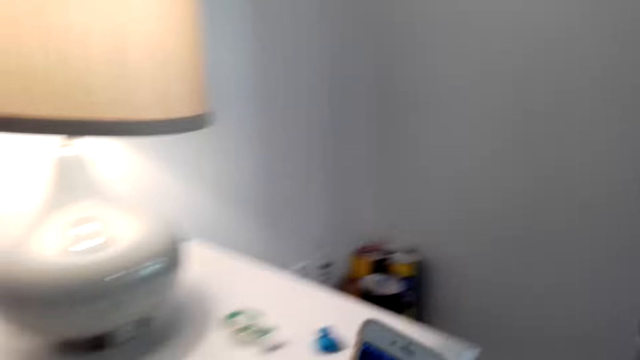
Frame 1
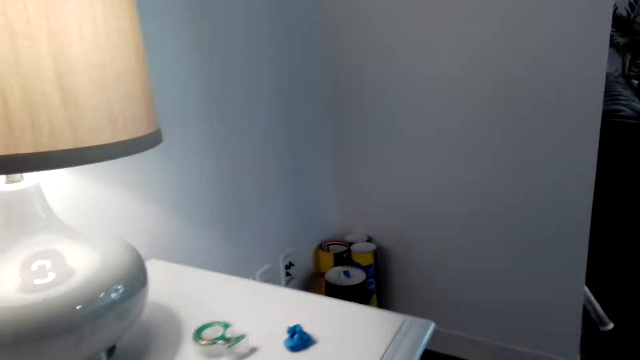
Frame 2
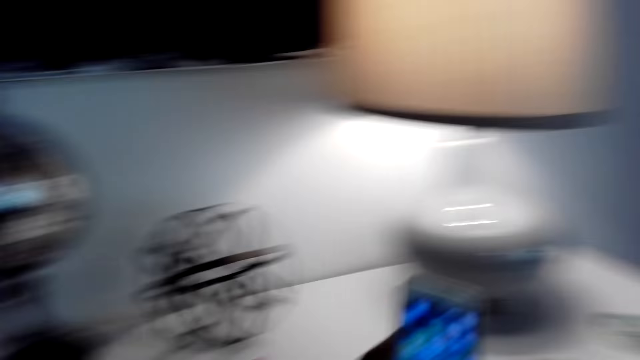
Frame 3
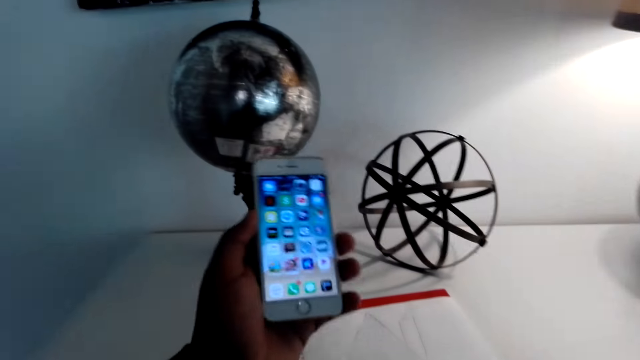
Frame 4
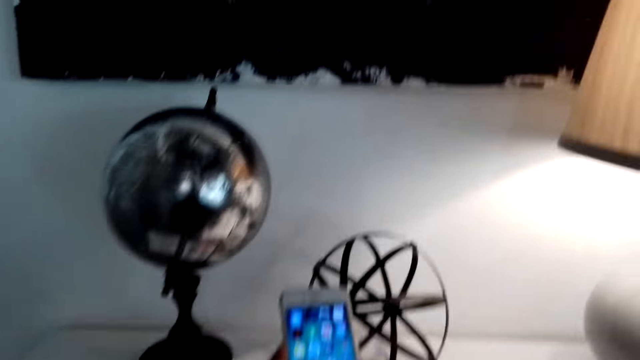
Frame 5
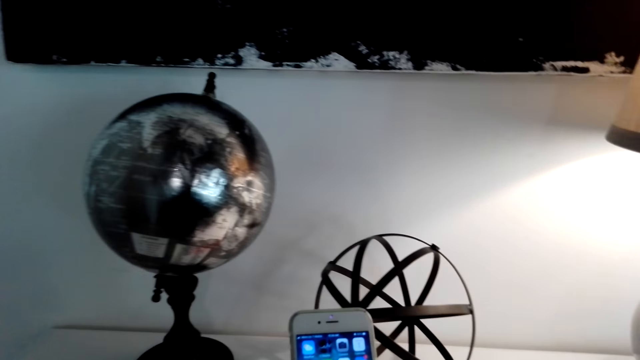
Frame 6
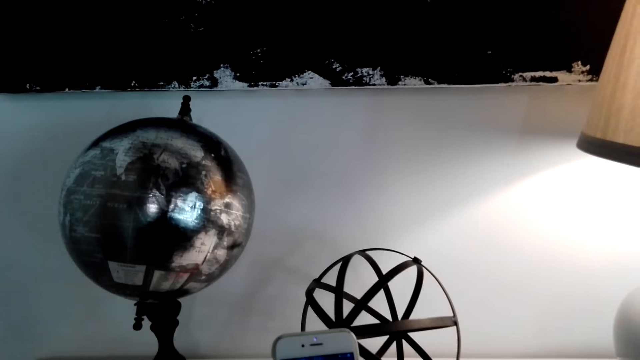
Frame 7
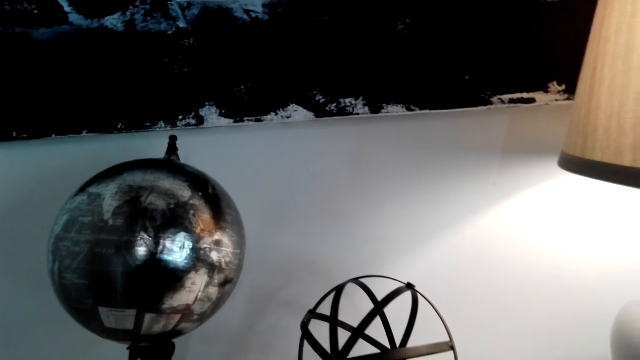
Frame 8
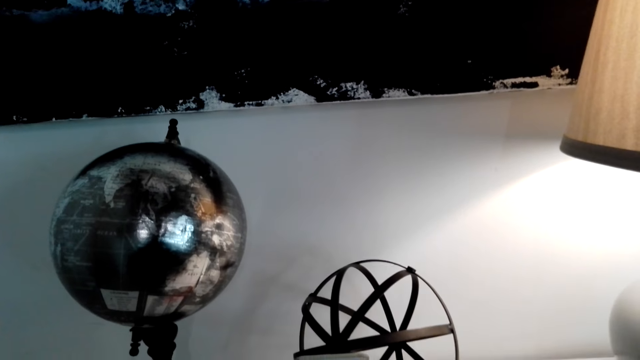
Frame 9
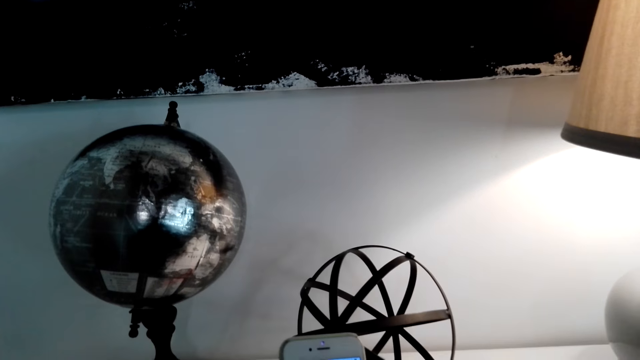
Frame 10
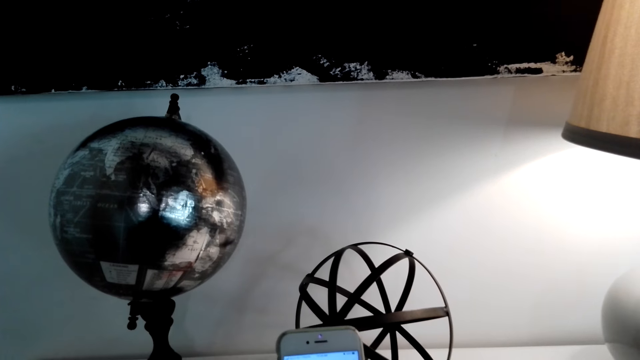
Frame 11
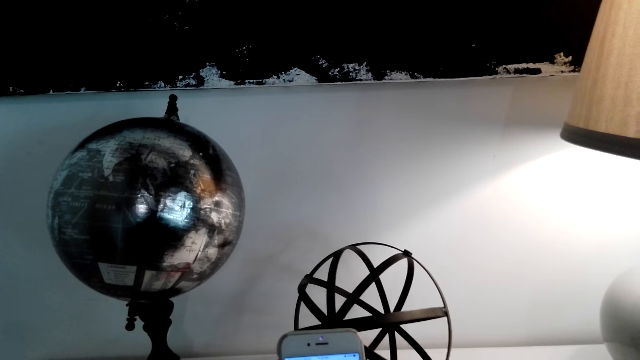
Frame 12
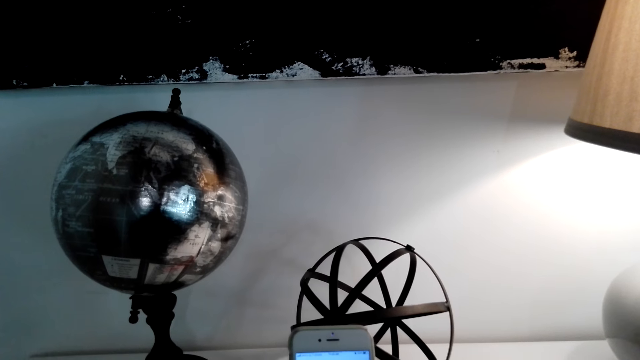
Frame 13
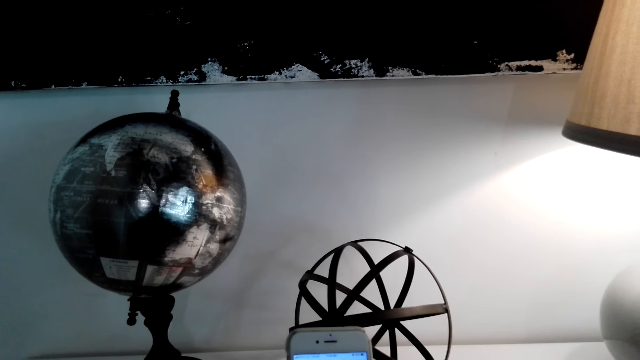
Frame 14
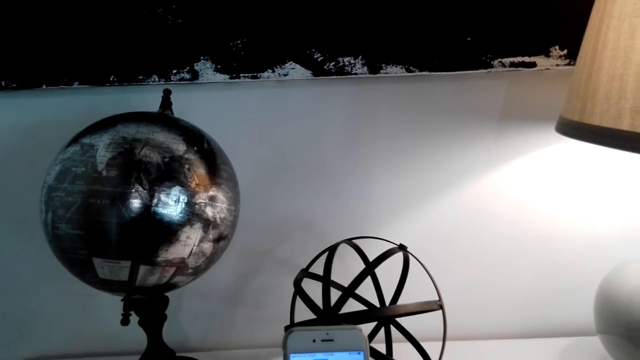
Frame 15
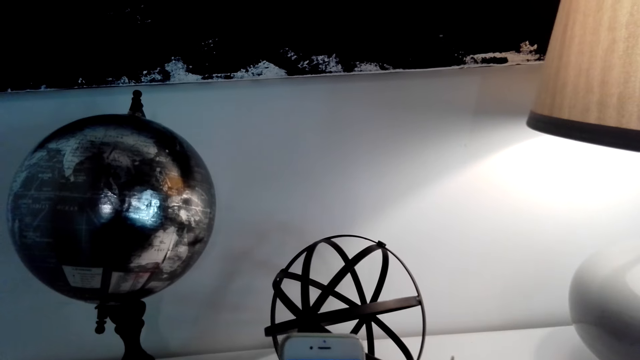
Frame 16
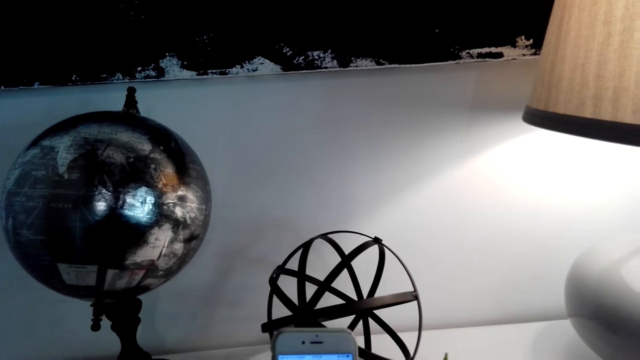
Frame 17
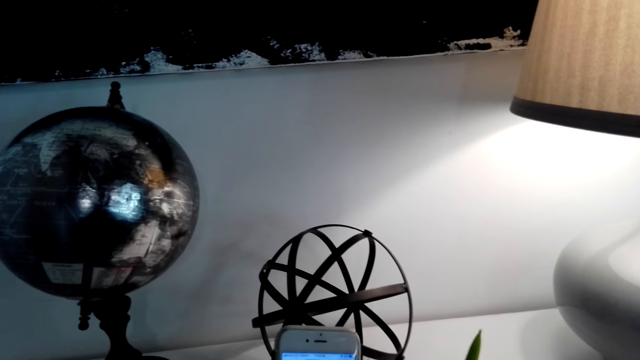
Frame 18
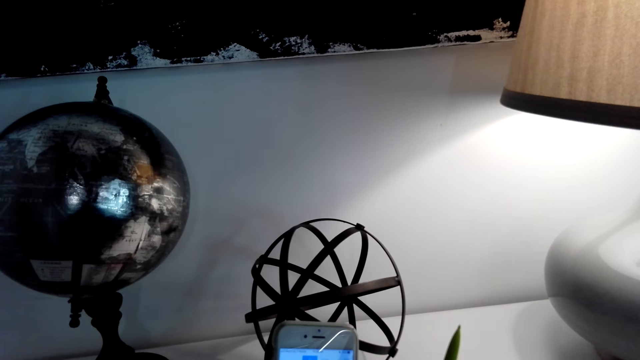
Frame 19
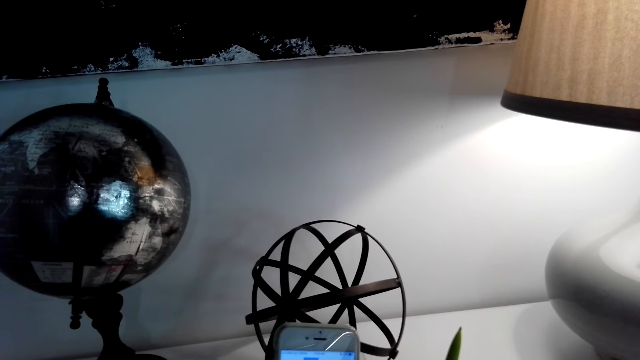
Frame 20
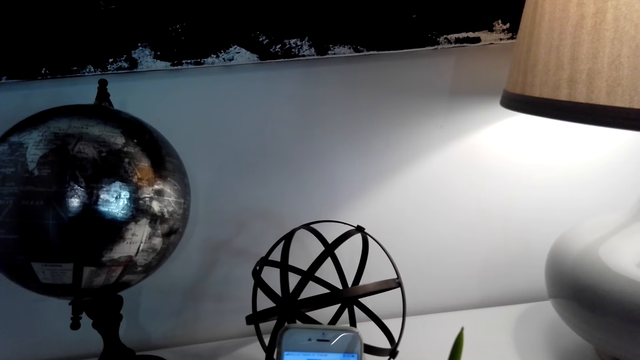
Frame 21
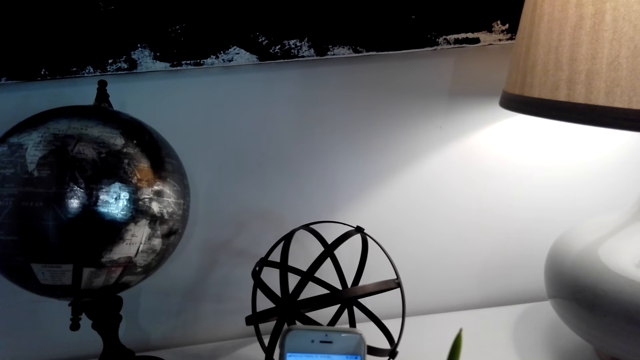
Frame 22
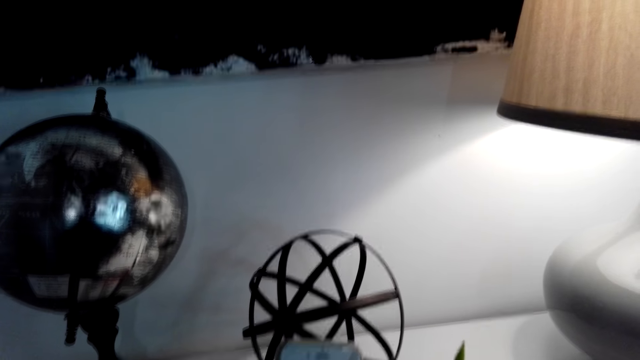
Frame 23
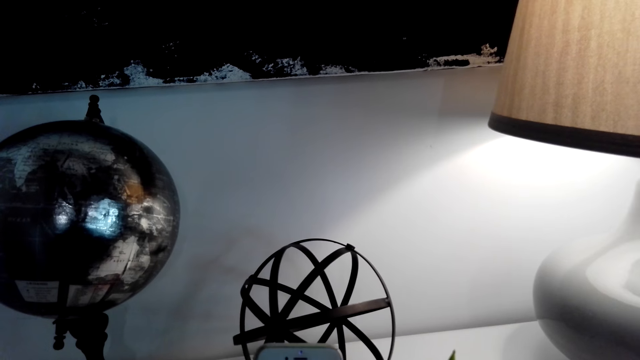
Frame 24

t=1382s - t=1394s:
The camera wearer holds the phone. They lift the phone and scroll the phone. They operate the phone.

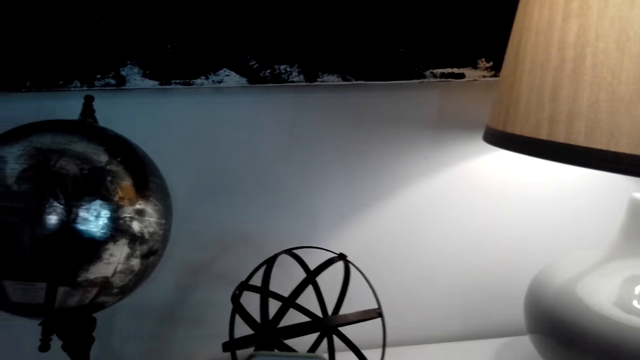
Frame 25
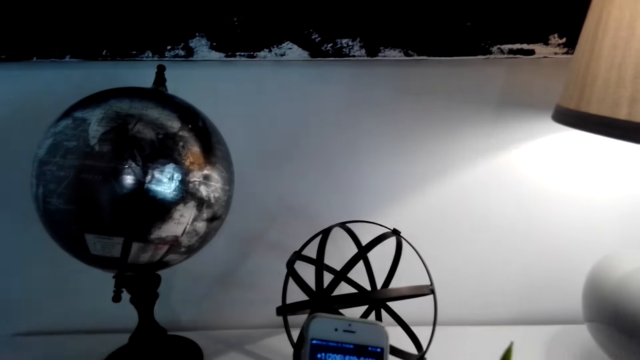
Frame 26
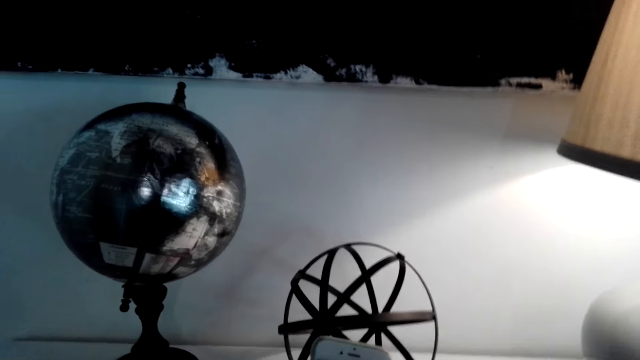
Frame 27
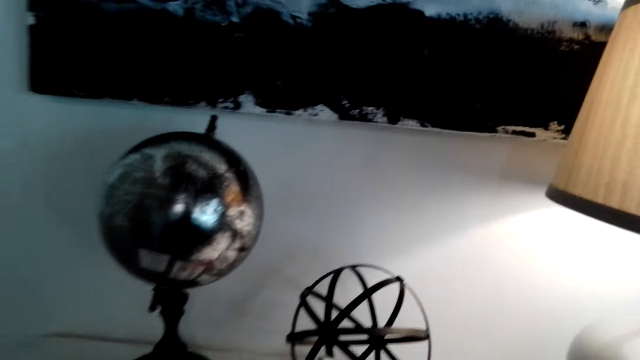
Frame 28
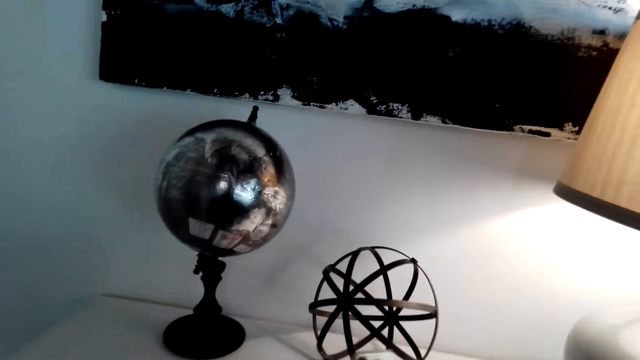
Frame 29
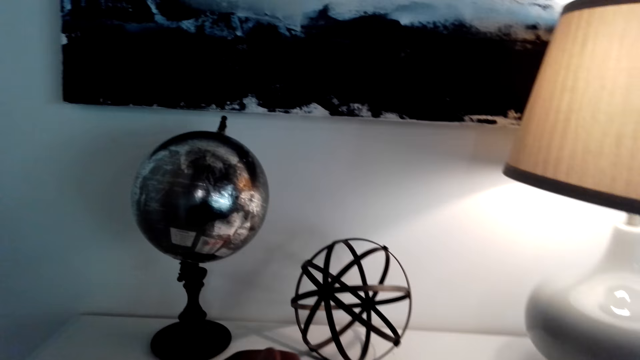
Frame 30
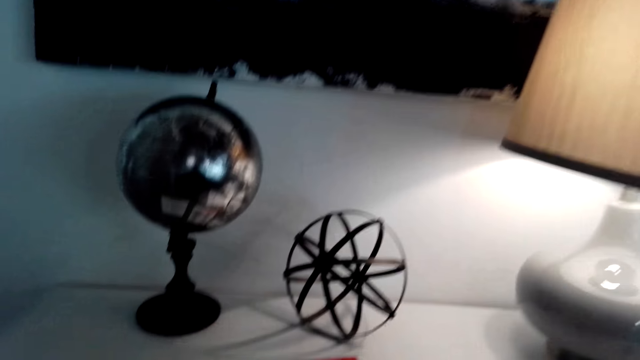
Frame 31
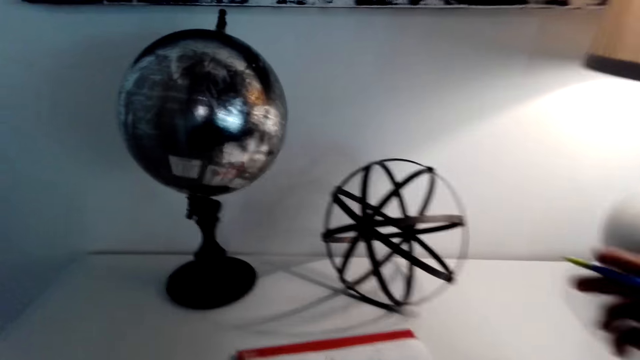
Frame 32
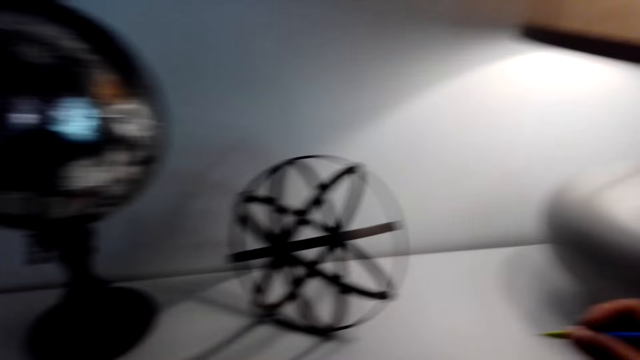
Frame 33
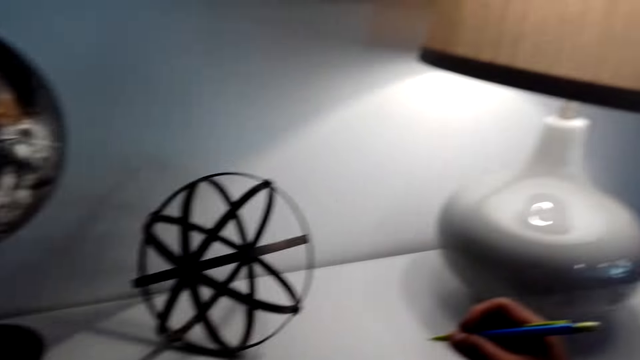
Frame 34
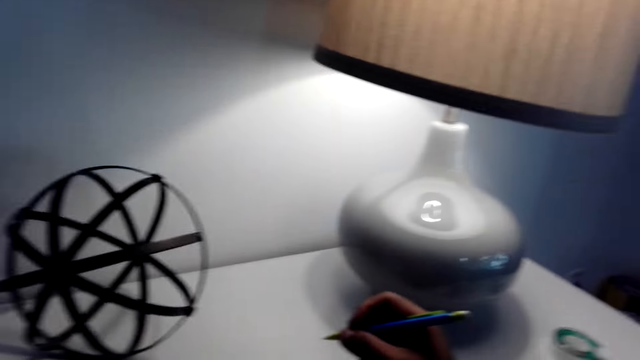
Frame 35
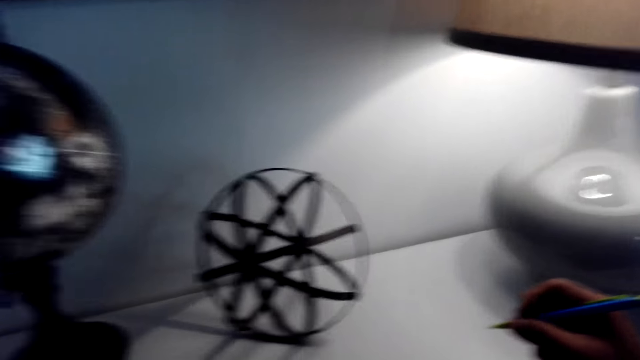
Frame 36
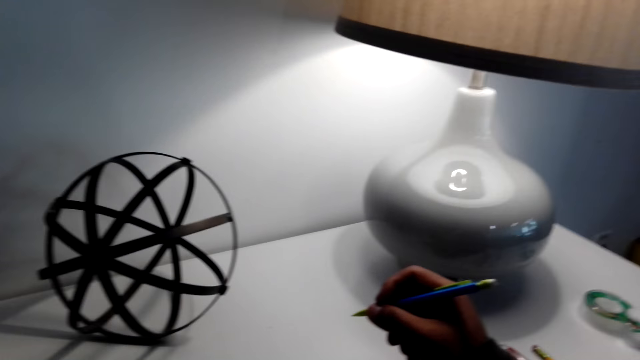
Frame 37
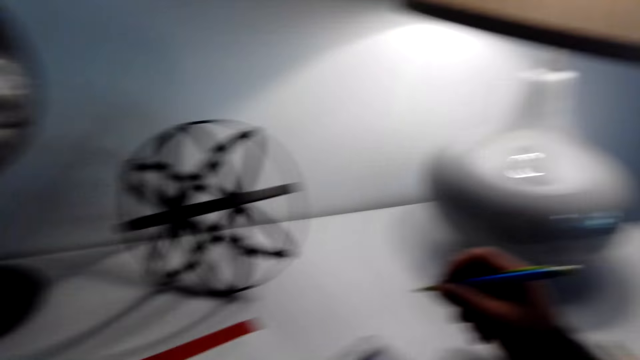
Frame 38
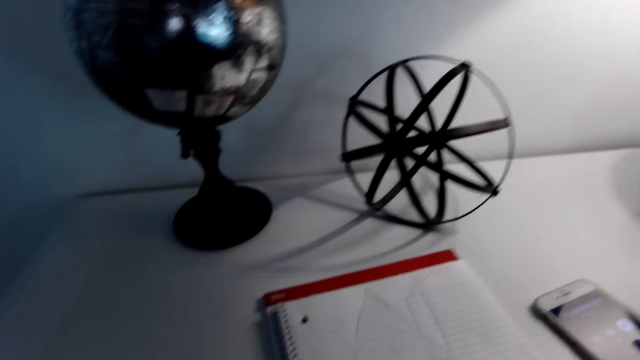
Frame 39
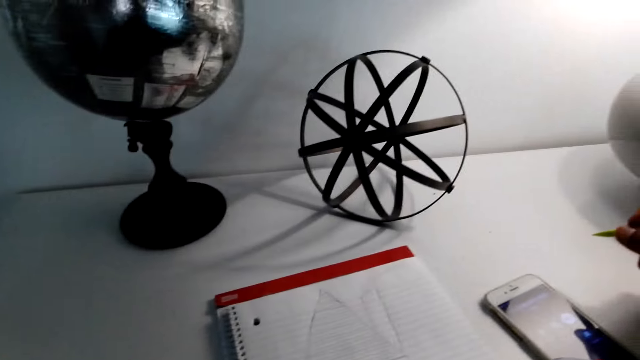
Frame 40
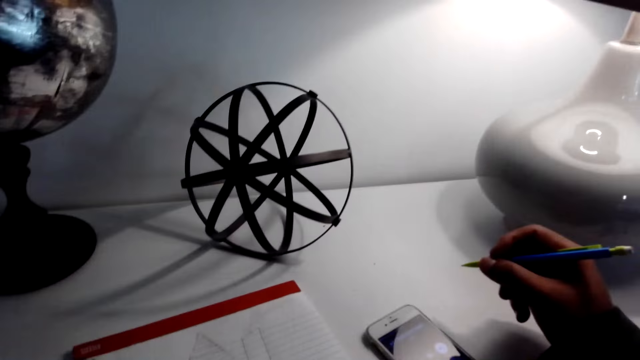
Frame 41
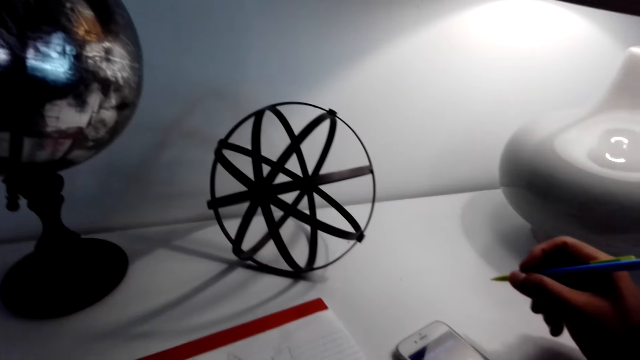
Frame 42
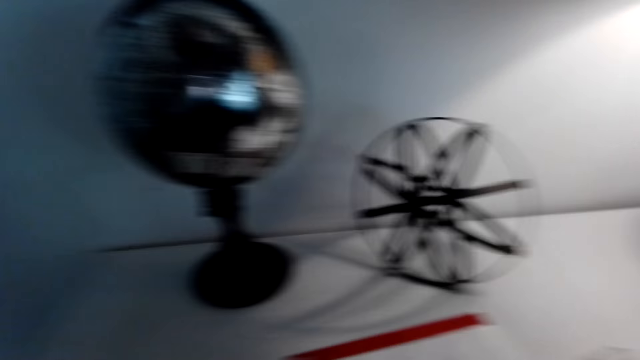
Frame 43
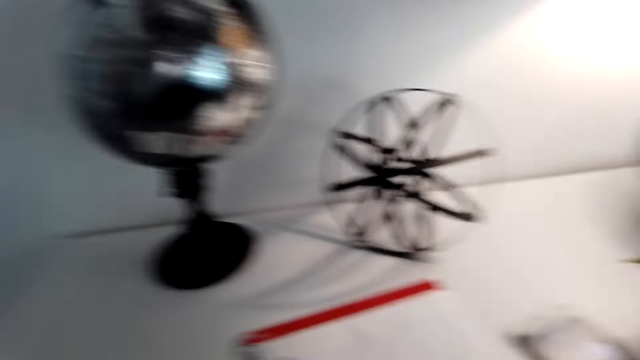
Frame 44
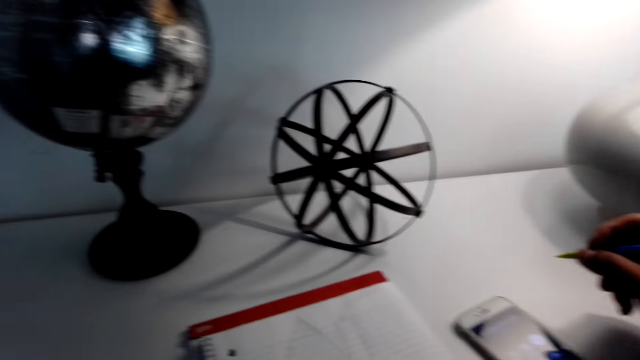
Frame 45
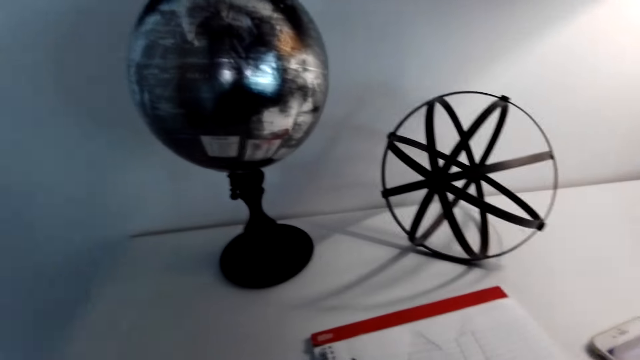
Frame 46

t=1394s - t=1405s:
The camera wearer puts the phone on the table. They hold the pencil. They talk to a person on the phone.
